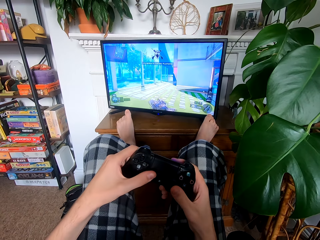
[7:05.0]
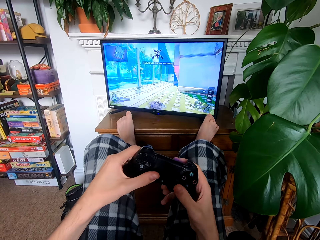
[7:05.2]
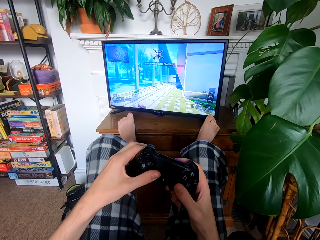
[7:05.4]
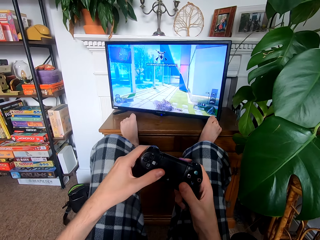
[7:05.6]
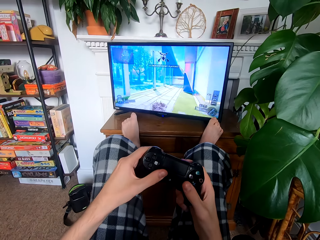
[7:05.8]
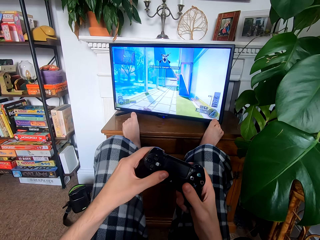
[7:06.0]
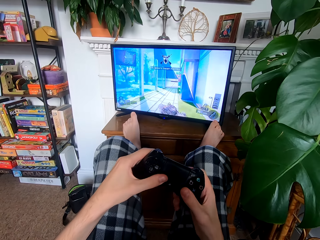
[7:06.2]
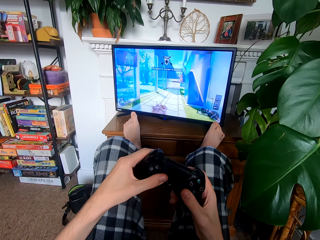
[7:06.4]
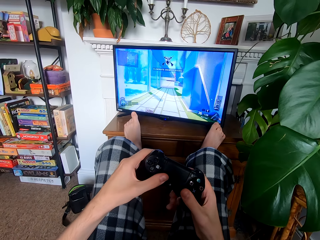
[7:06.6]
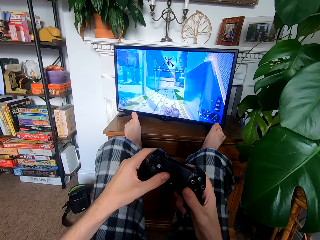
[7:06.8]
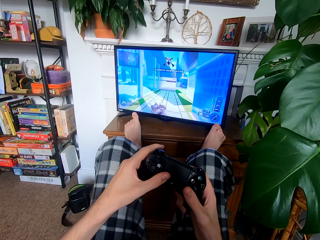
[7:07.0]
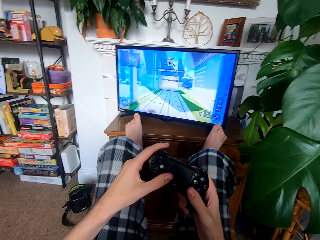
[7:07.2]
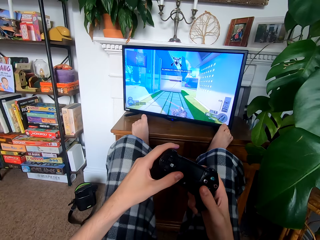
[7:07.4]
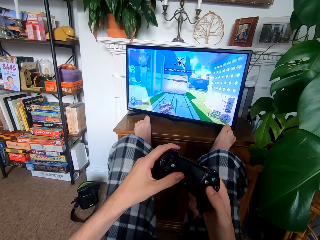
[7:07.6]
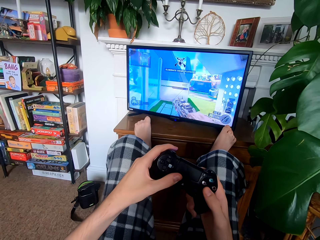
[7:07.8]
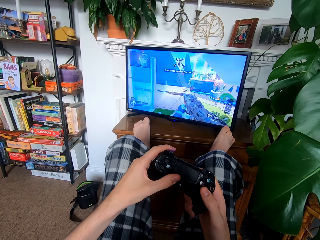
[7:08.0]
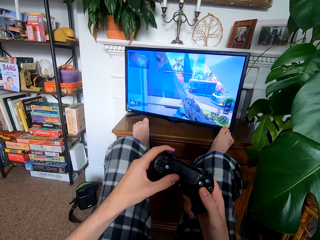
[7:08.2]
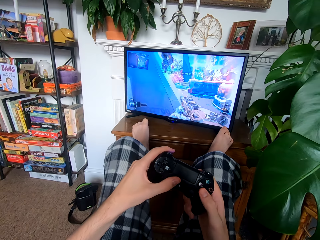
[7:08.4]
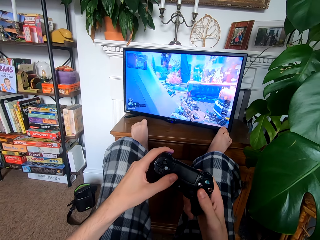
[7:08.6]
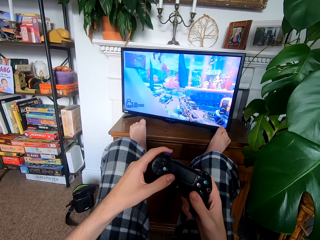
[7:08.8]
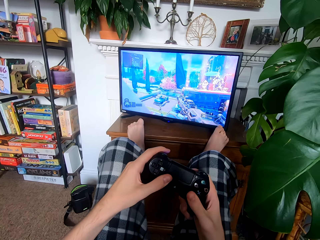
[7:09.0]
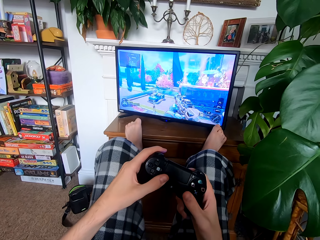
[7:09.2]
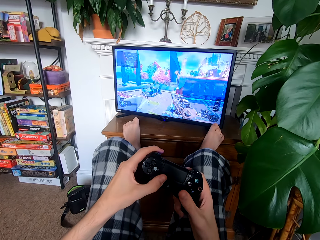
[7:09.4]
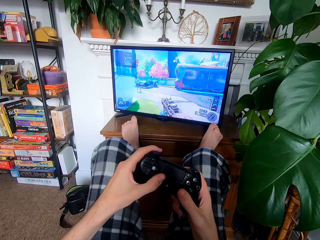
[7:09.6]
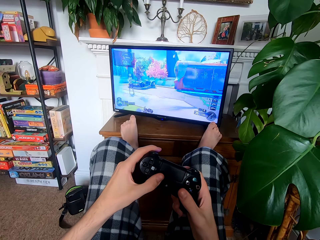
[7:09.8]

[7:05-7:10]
The camera wearer plays the game.

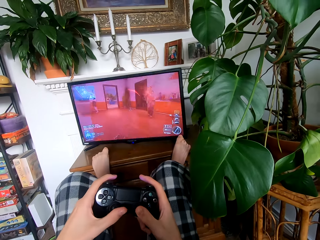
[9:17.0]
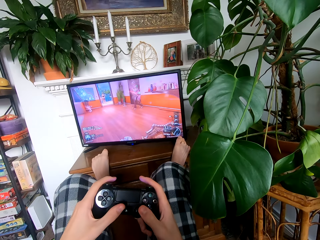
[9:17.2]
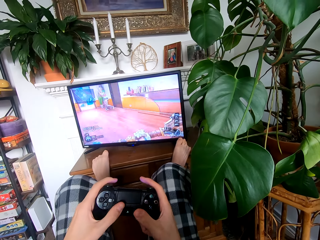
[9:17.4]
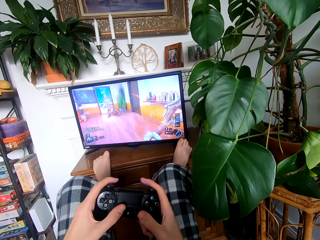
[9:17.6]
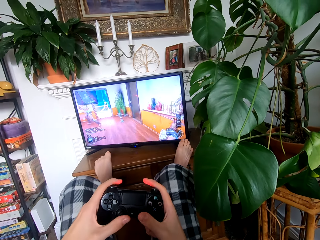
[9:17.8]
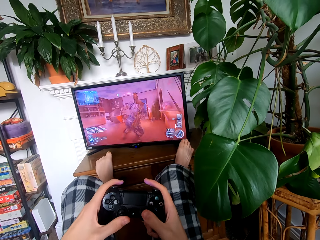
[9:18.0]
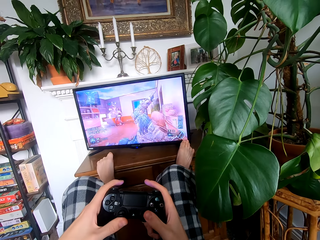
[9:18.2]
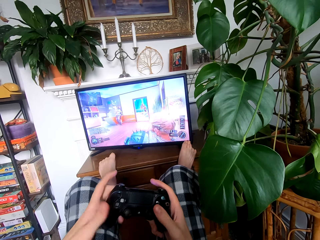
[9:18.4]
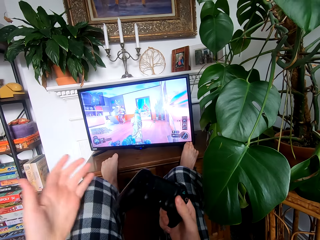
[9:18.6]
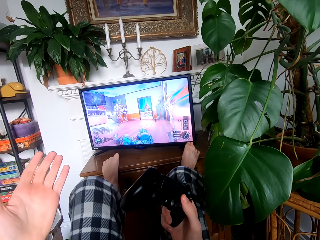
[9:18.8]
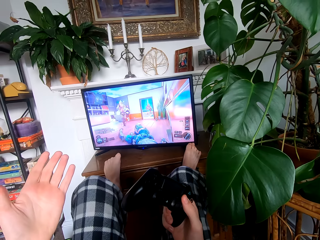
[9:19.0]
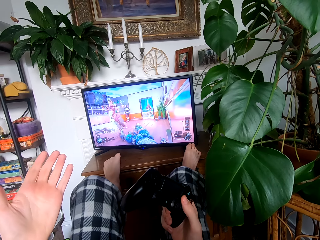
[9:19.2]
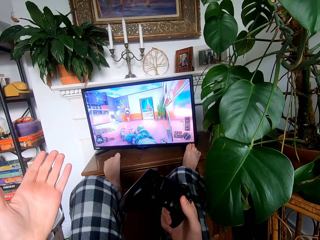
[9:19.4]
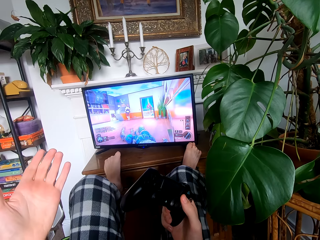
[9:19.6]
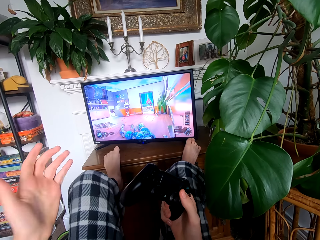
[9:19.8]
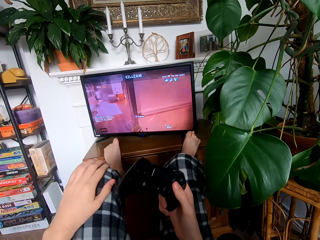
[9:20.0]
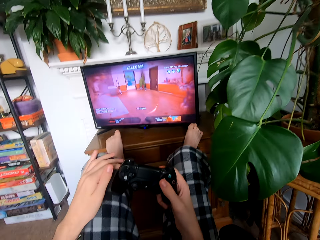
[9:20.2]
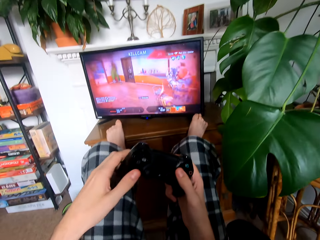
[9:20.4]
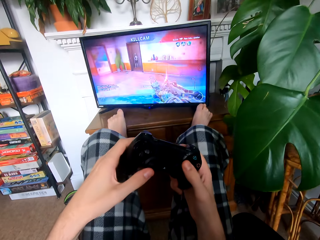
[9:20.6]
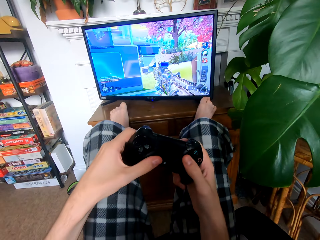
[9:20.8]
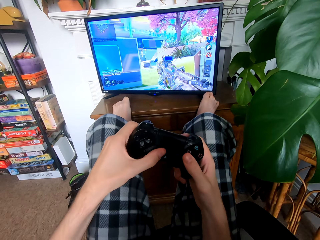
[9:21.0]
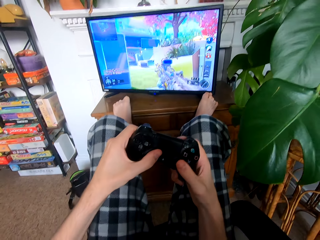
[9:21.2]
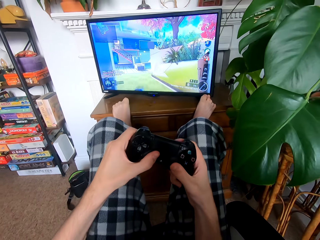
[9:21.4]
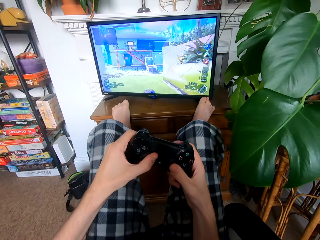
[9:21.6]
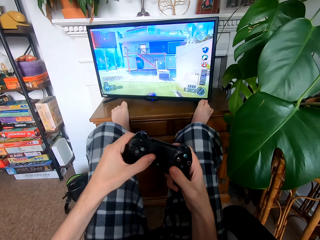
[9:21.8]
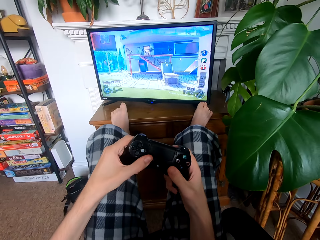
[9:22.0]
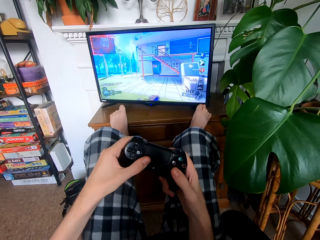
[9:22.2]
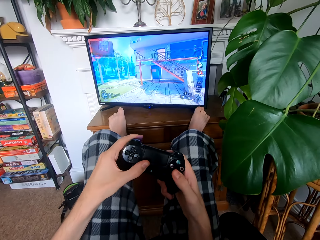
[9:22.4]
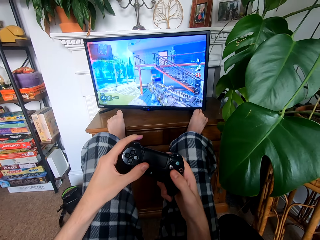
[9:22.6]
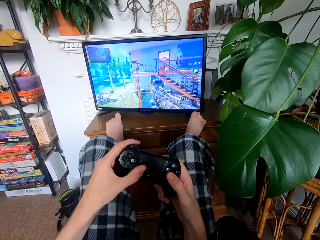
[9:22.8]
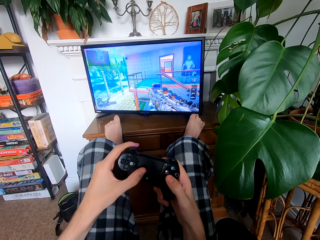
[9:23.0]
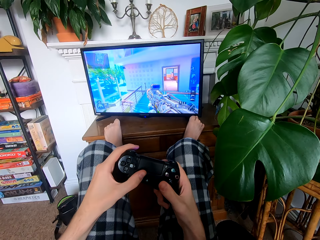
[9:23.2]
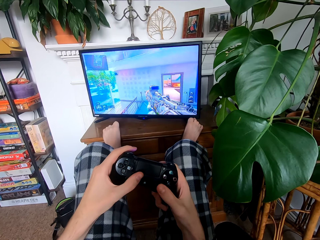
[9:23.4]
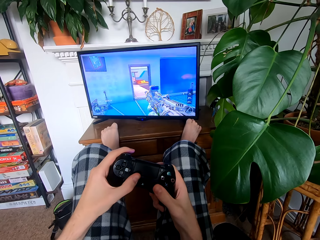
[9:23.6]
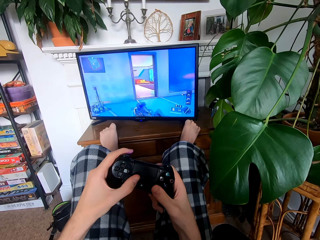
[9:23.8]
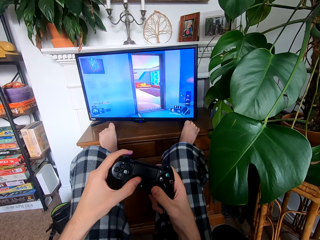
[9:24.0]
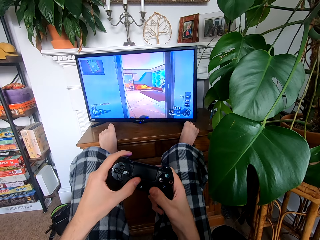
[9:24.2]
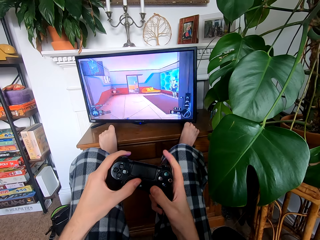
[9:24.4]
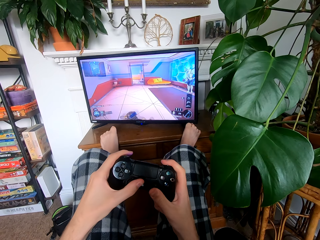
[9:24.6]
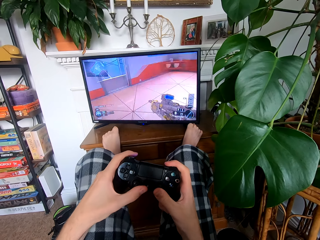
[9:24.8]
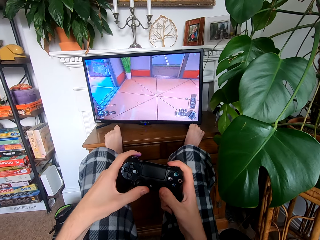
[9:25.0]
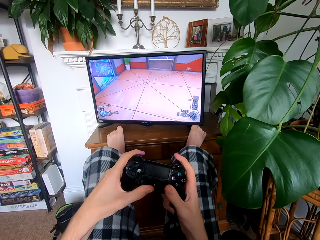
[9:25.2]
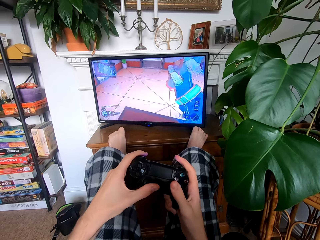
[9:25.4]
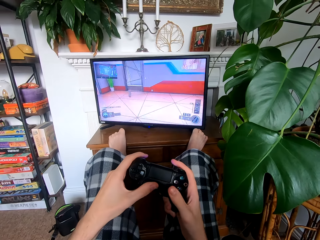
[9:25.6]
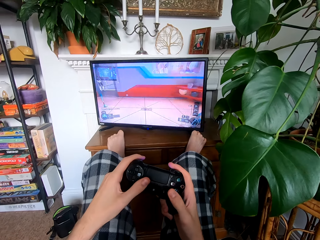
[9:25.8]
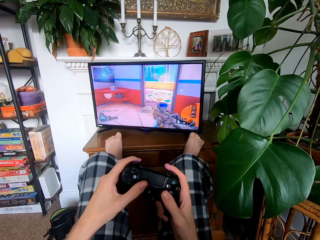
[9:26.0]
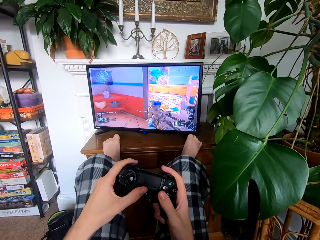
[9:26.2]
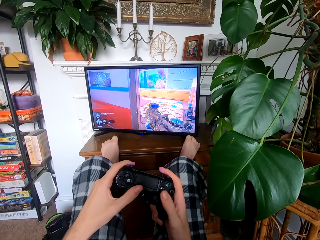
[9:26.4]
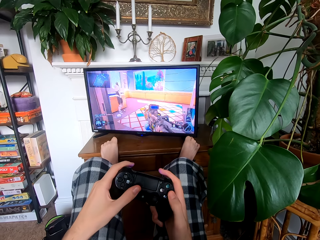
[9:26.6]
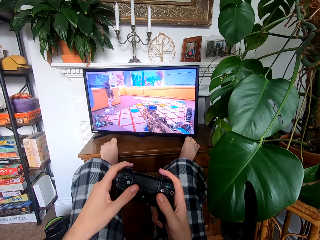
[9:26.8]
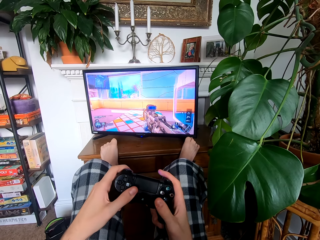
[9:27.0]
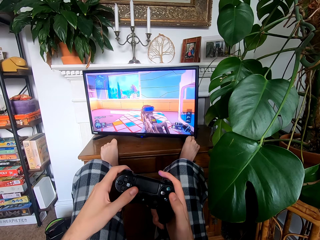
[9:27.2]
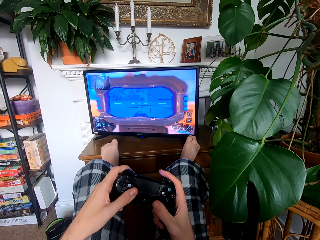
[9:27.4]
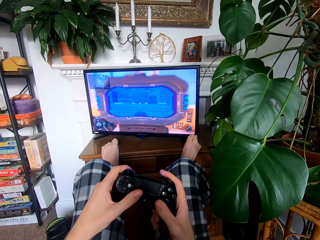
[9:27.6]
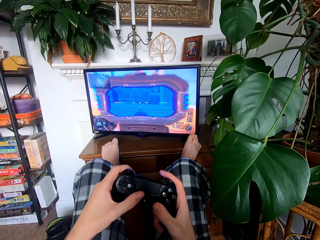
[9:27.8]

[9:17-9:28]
The camera wearer lifts the left hand. He holds the video controller with his right hand. He plays a video game. He holds the video controller with both hands.
